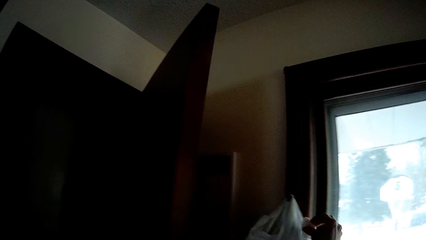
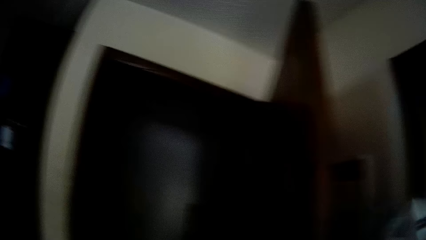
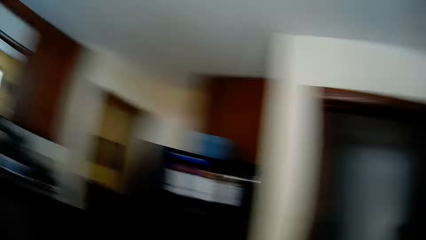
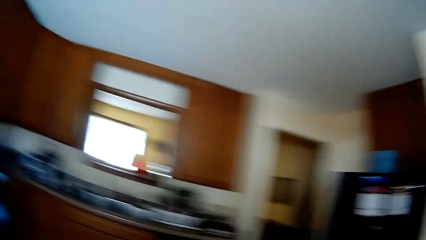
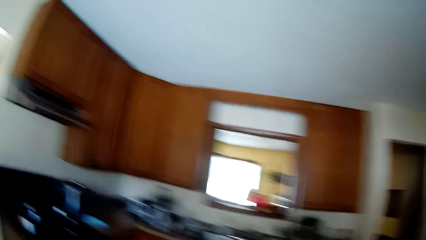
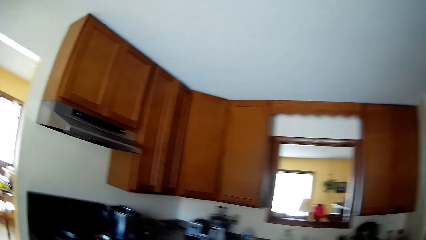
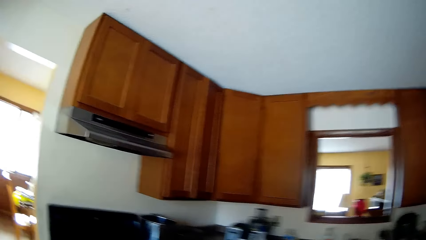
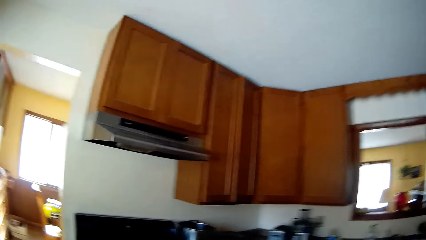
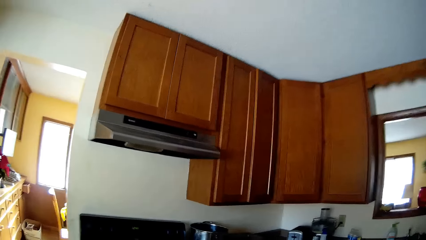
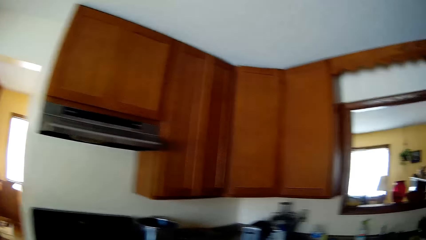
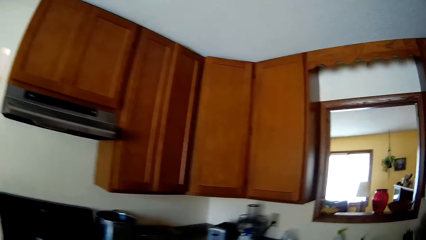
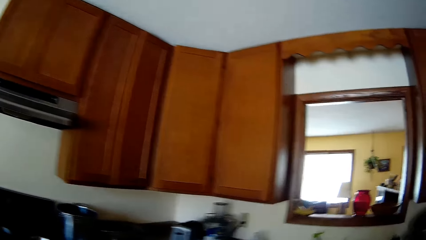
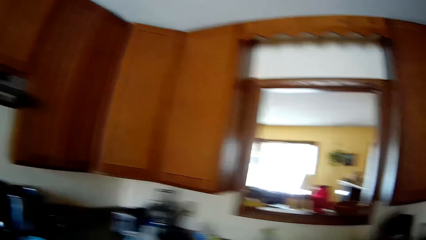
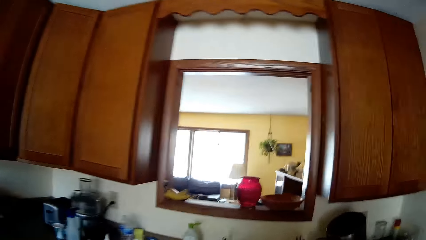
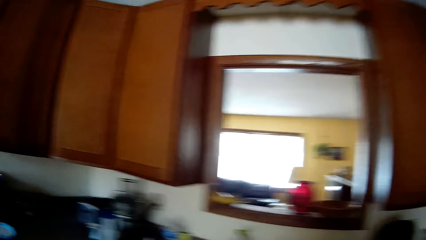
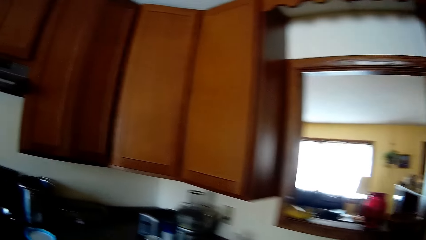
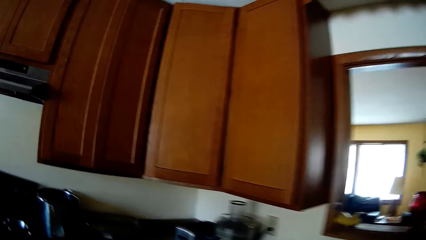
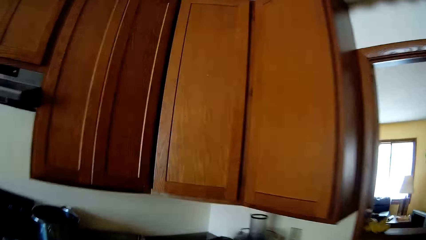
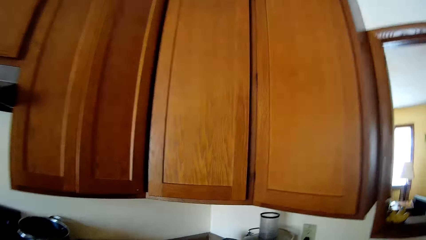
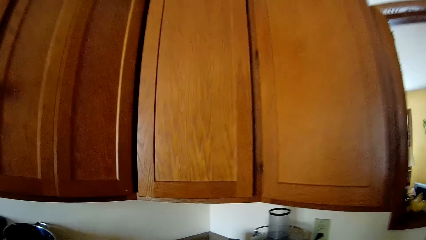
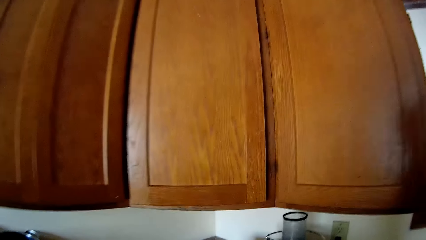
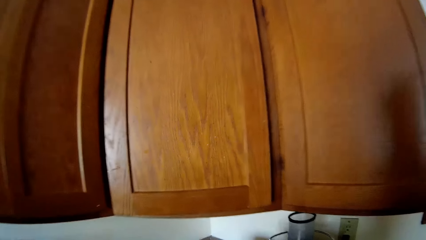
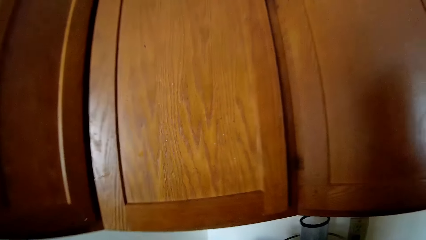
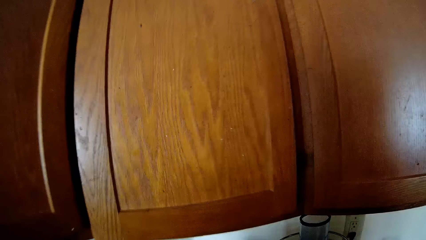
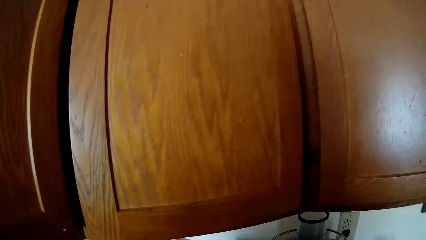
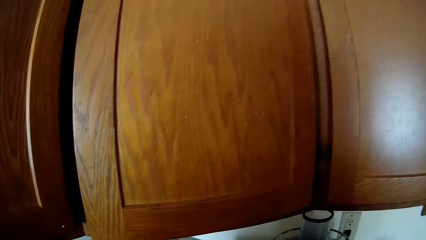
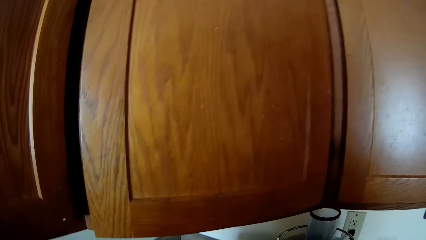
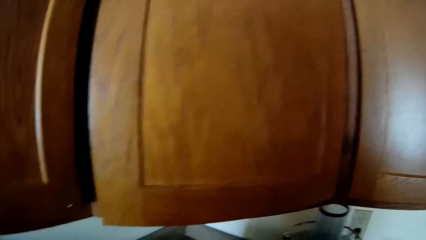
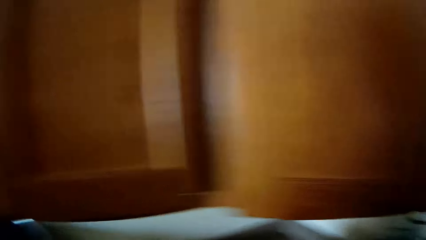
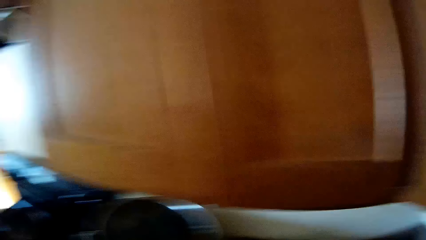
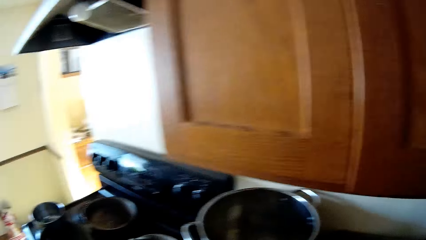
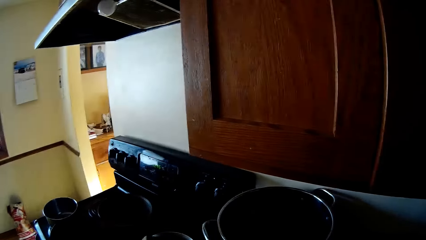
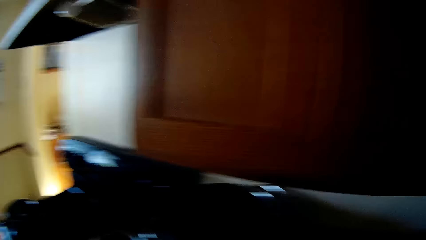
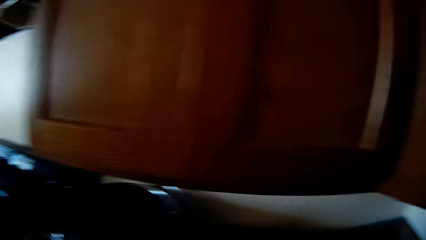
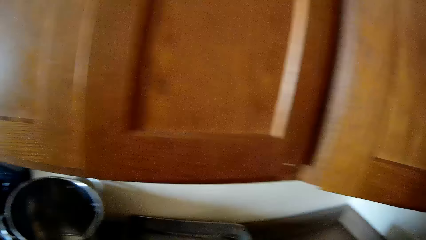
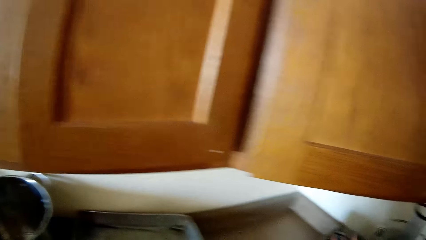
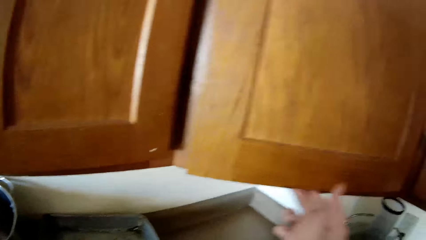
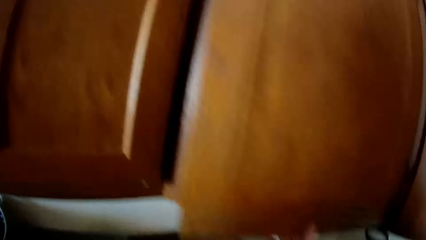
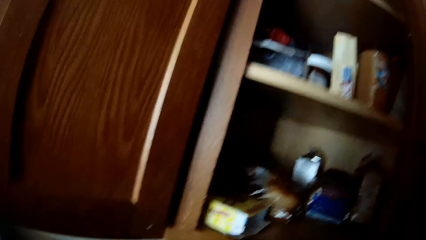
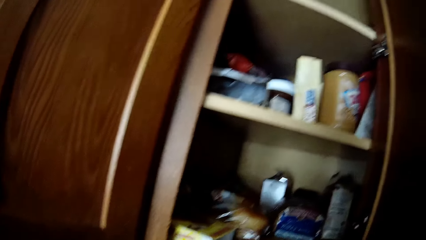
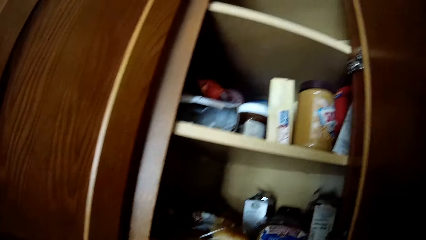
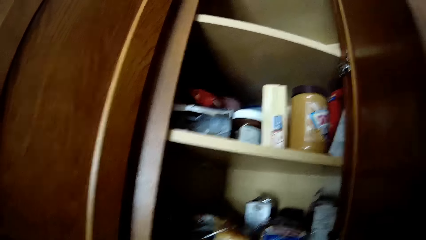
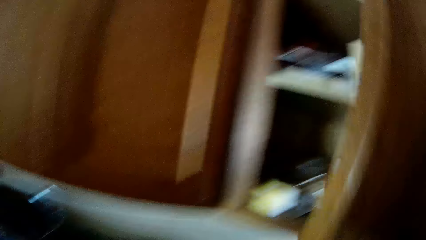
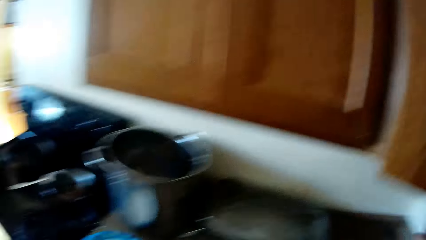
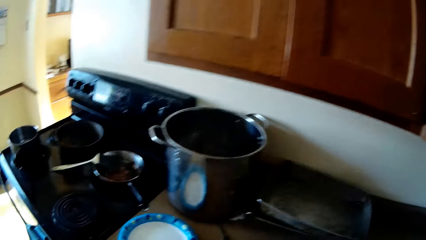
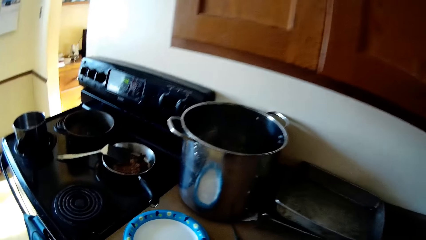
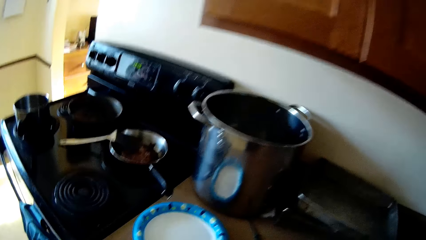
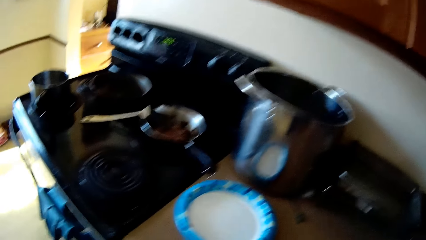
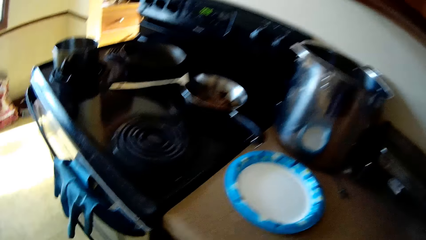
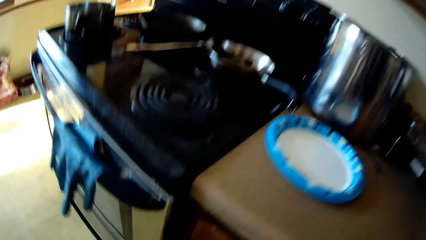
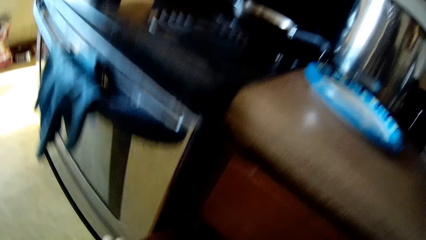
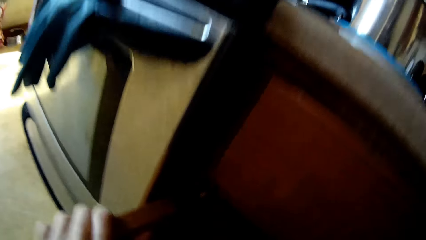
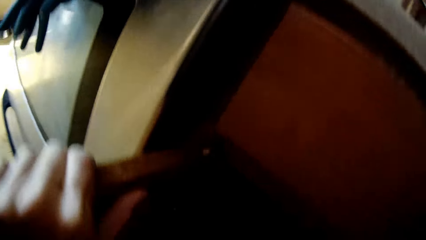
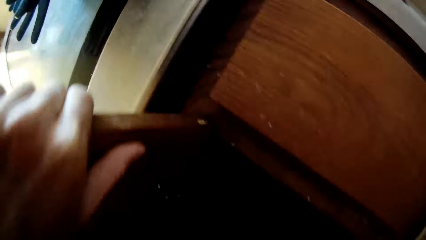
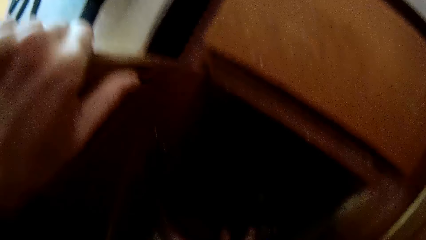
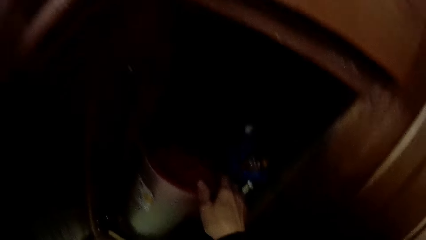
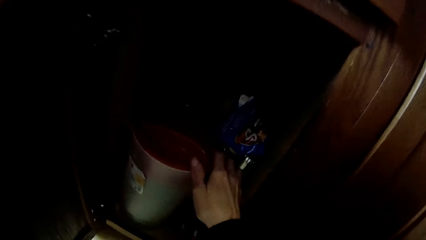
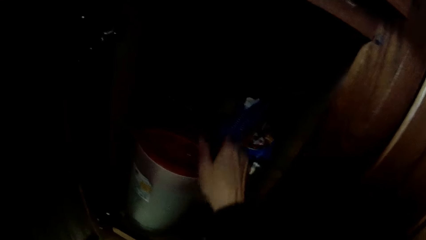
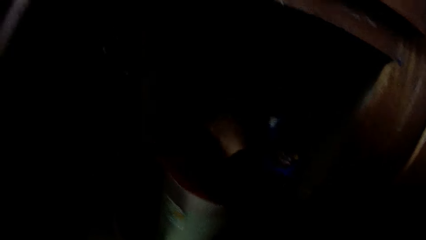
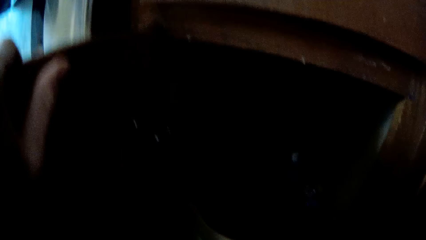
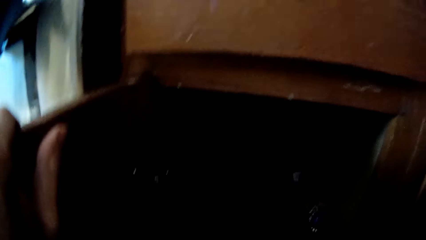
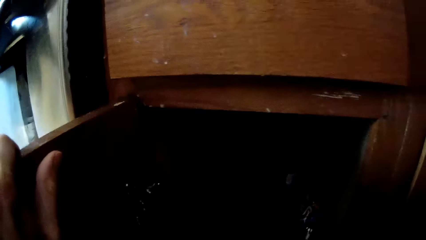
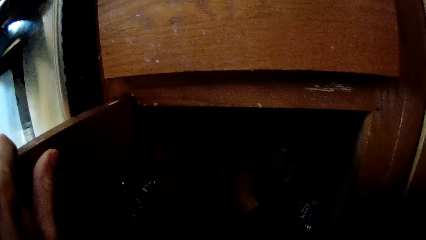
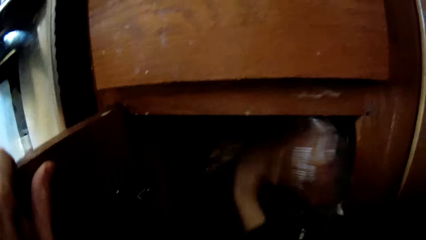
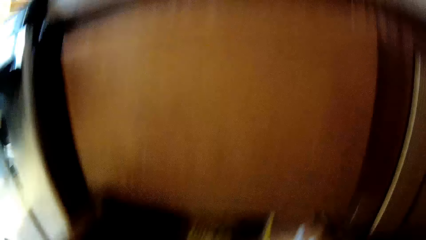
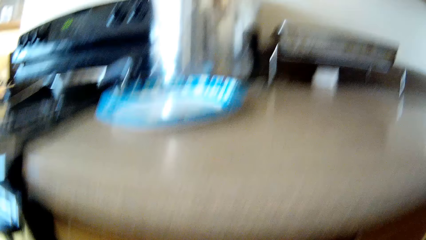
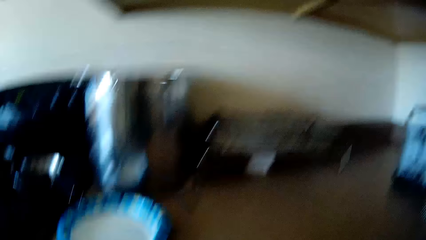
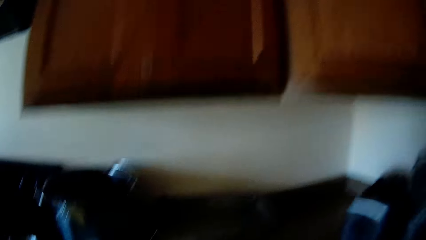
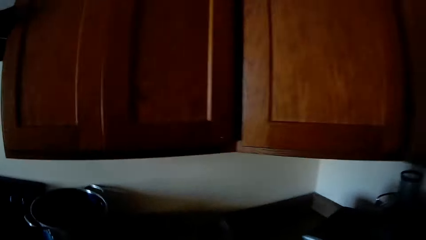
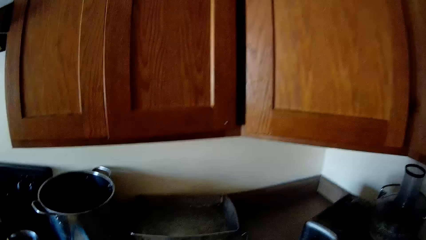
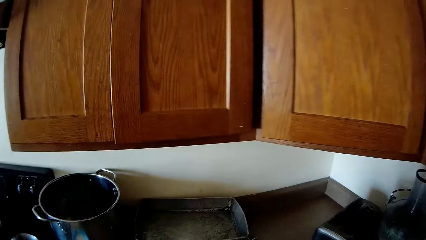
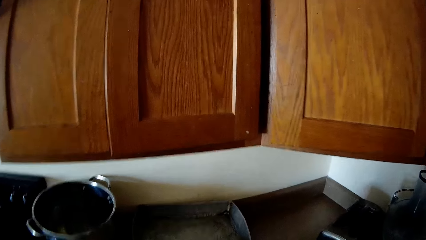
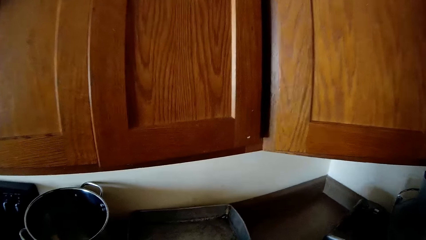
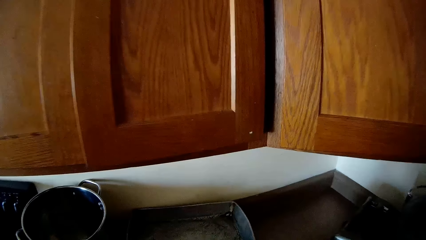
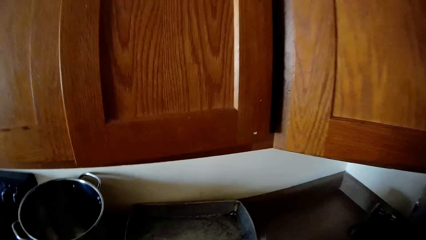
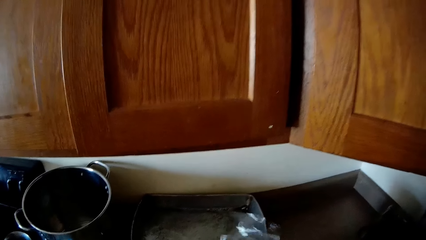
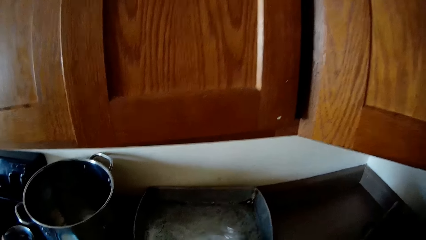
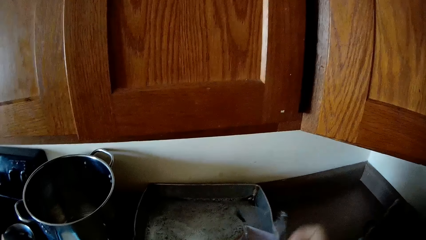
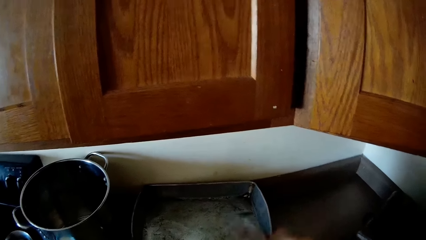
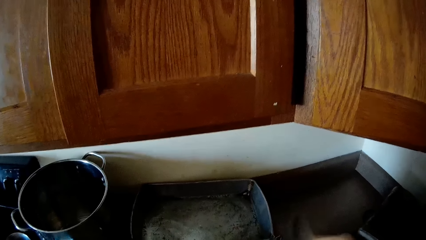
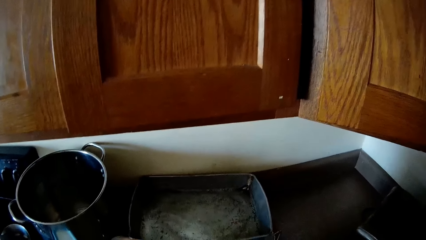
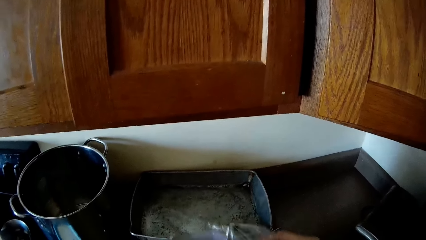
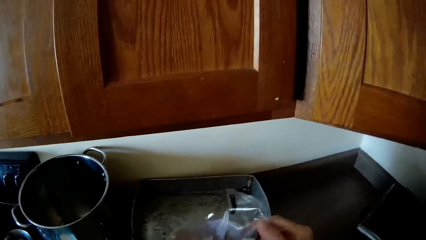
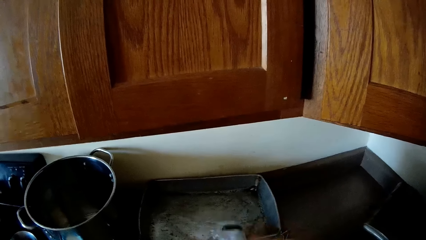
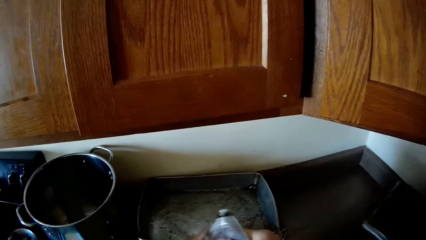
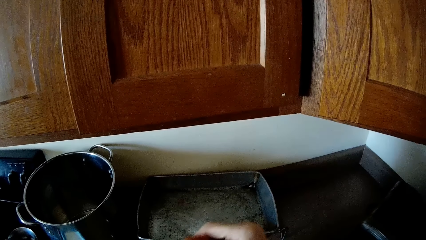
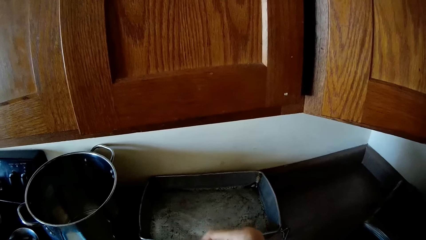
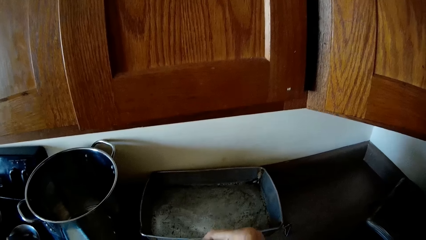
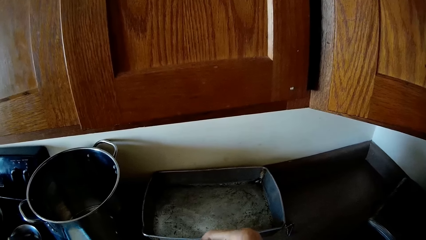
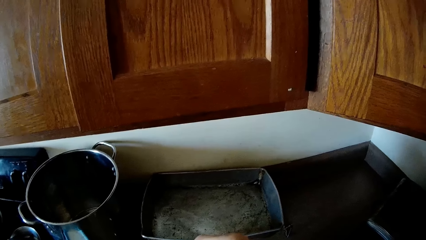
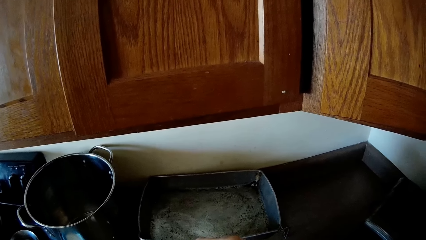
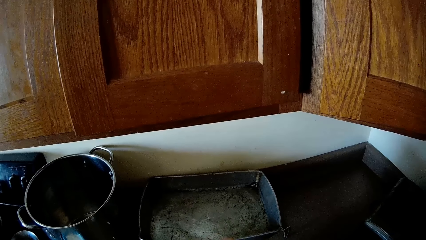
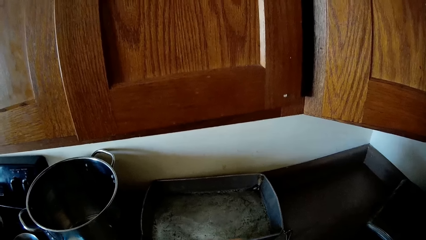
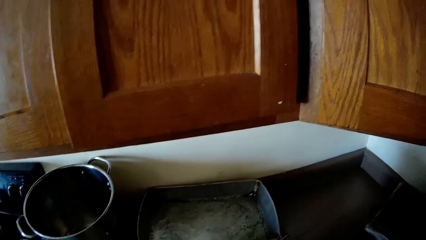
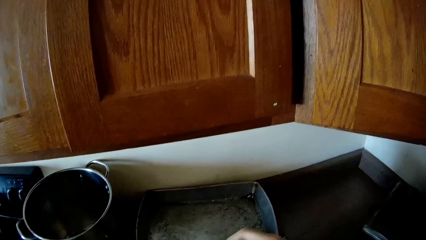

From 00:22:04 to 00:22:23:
The camera wearer looks around. They open the kitchen cabinet. They close the cabinet. They look in the cabinet. They pick something from the cabinet. They lift polythene paper.
